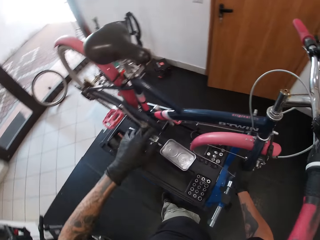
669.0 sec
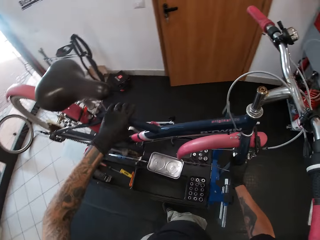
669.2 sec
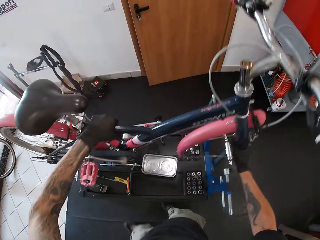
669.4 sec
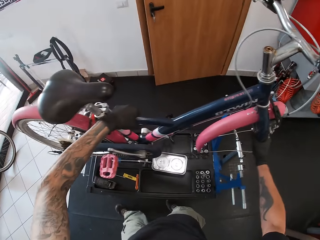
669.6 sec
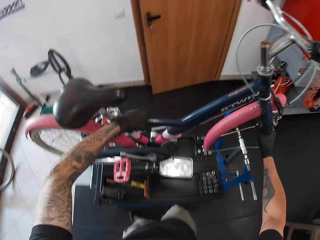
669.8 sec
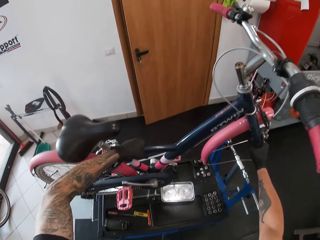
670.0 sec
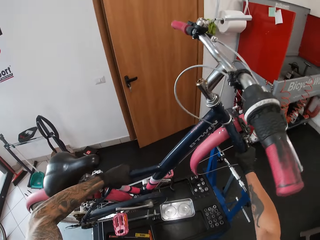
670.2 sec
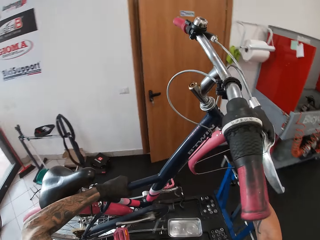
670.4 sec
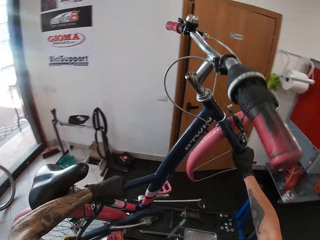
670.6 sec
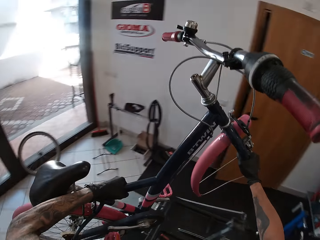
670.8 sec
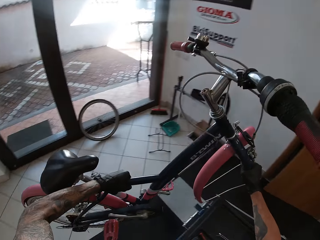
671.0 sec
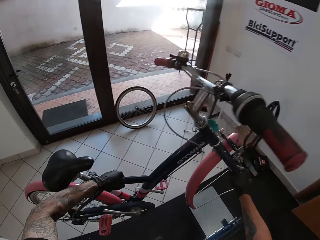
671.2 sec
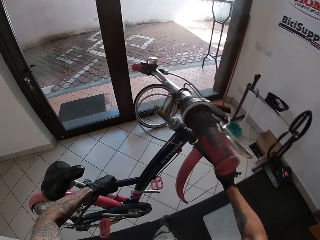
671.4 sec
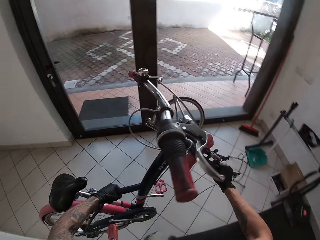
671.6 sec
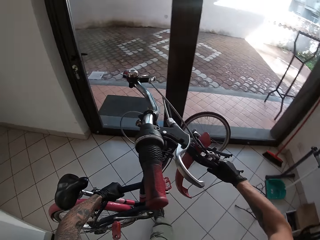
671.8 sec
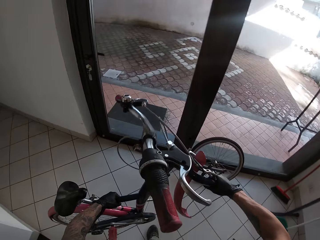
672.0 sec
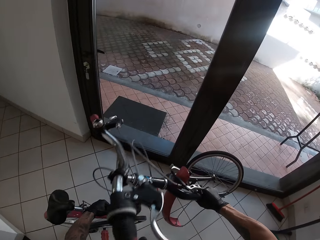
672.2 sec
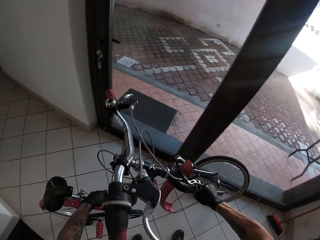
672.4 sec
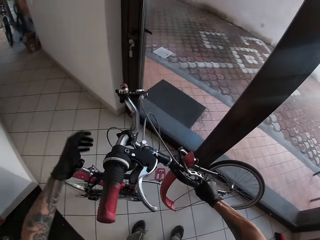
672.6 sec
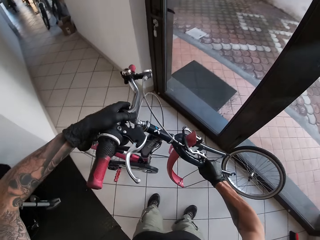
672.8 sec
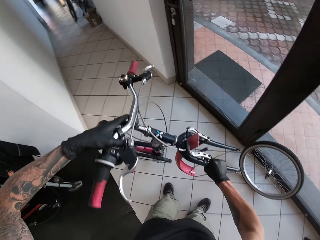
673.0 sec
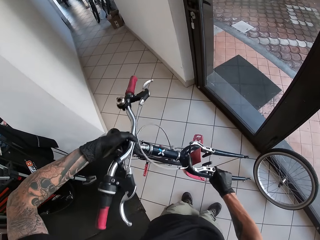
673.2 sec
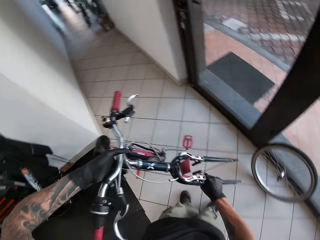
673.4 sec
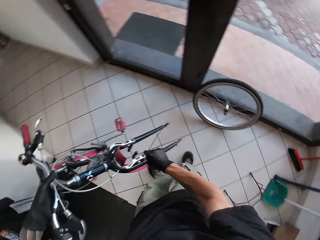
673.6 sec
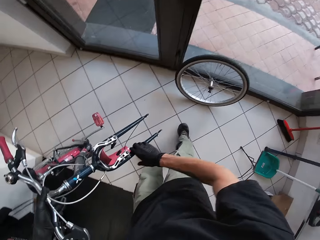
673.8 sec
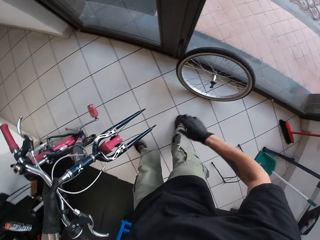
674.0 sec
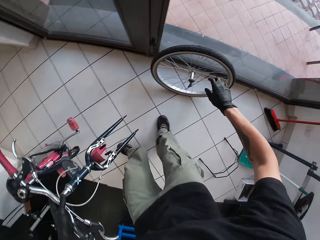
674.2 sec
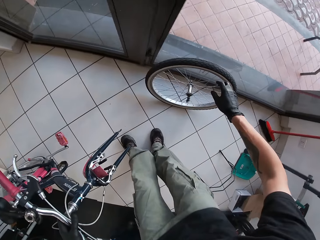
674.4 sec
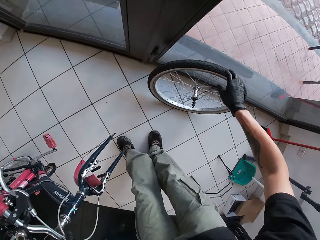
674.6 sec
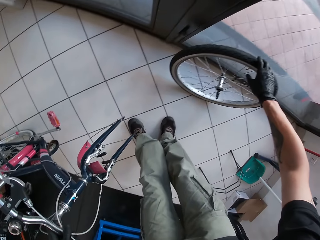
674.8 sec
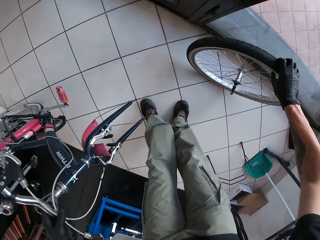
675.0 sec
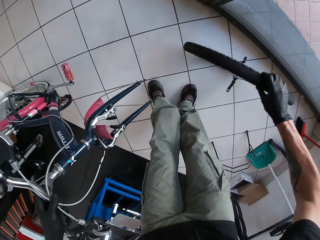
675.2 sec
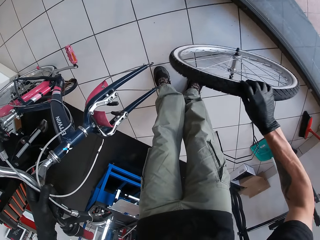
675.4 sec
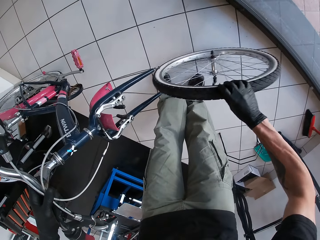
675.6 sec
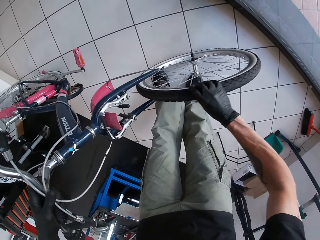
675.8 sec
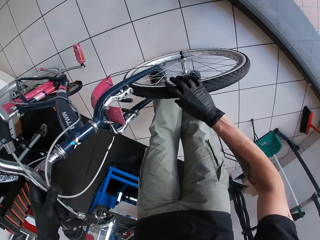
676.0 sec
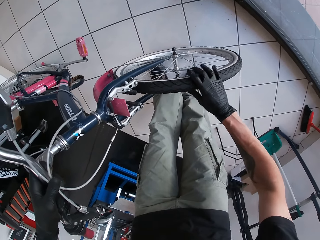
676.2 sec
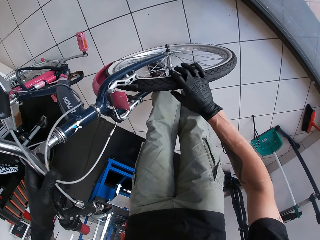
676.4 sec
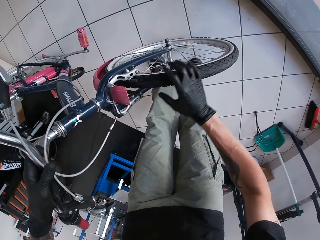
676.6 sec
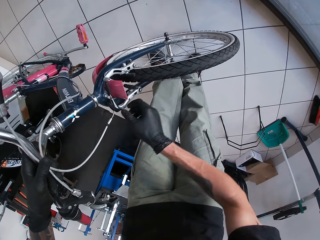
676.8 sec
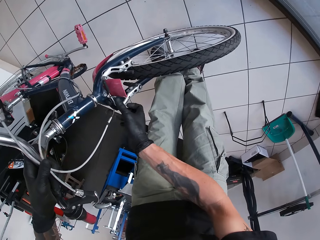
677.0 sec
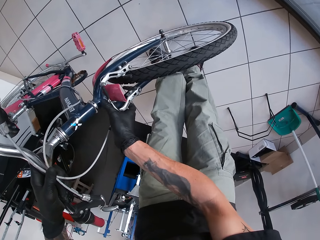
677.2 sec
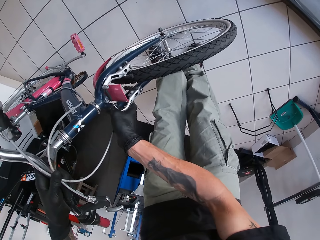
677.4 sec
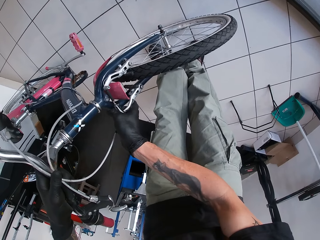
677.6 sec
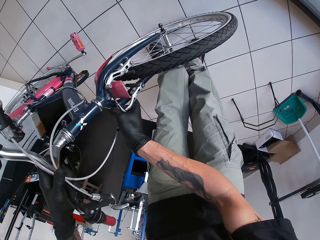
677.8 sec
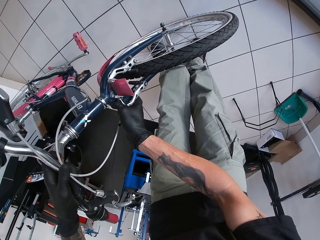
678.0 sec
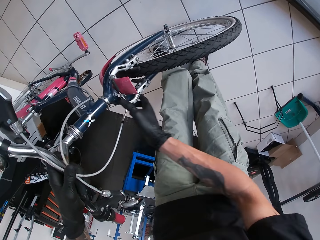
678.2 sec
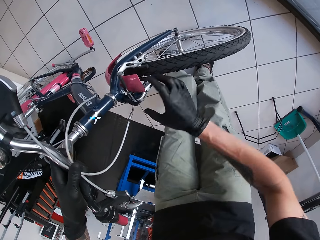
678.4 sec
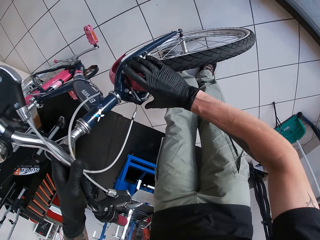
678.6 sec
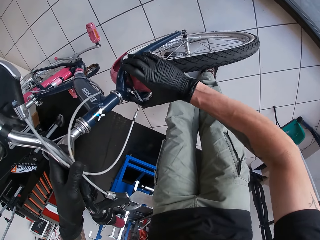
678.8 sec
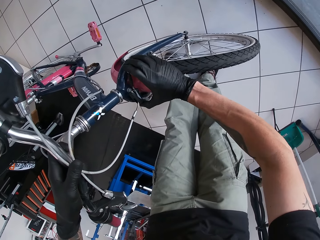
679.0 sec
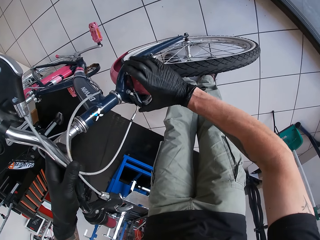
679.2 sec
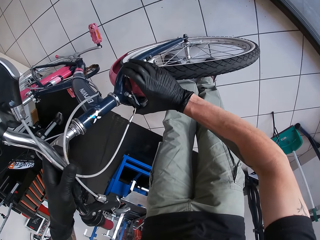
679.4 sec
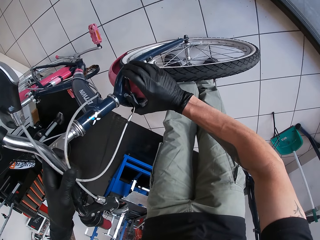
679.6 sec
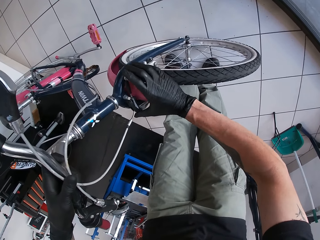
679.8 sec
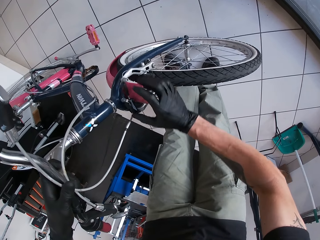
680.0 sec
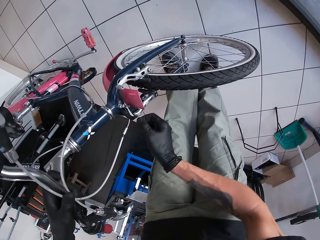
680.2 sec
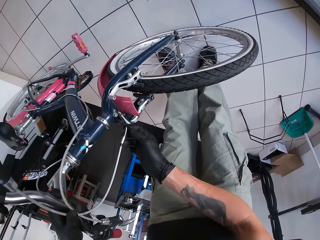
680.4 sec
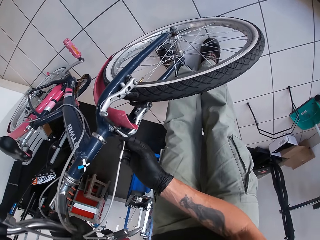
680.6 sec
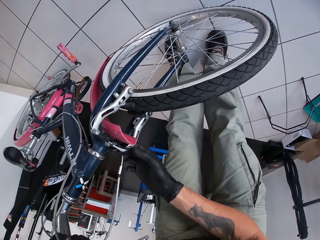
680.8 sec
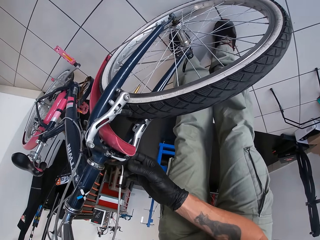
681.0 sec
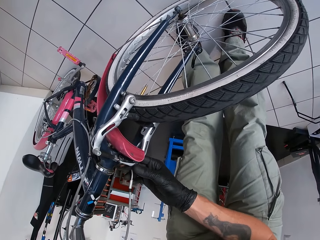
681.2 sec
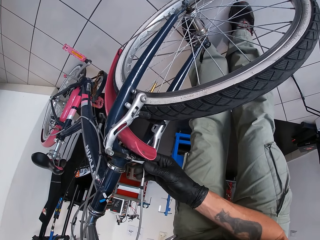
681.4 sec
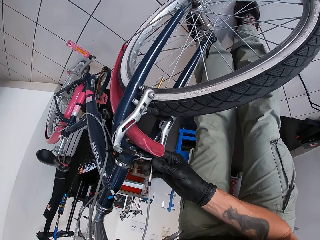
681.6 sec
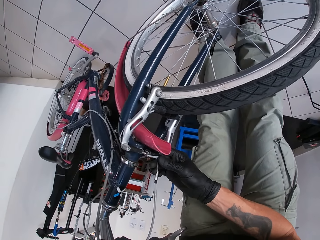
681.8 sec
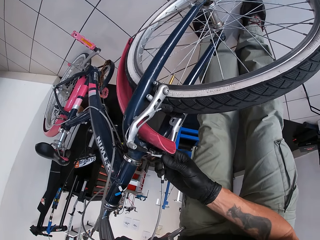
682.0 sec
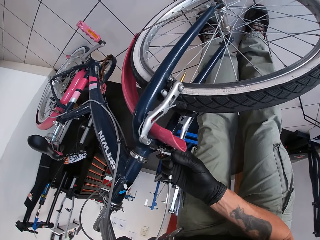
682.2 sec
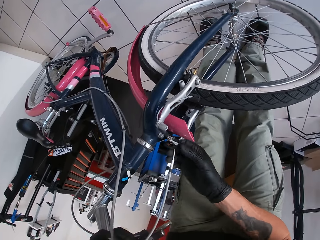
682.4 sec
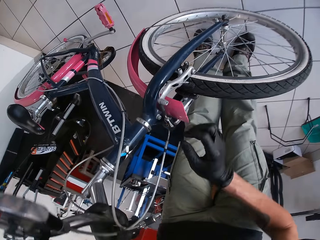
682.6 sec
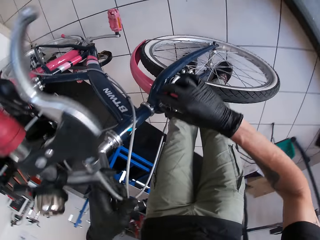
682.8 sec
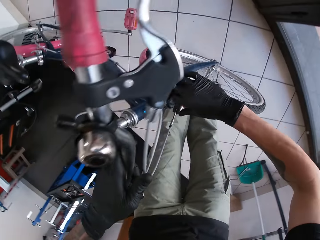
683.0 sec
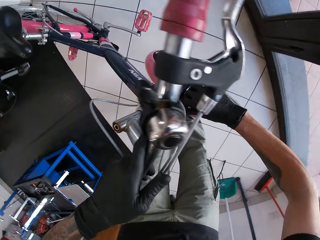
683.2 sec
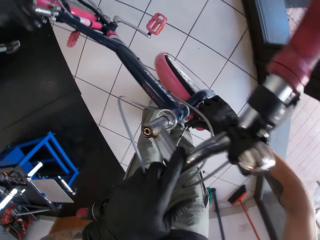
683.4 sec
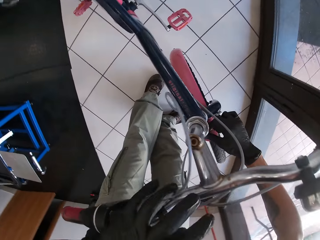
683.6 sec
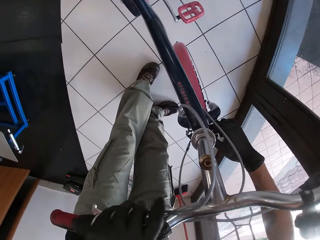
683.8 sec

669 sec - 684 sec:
The camera wearer removes the bicycle from the bicycle repair stand with both hands. He drops the bicycle on the floor with both hands. He picks up the tire from the floor with his right hand. He attaches the tire to the bicycle with his right hand. He touches the cable clamp with his right hand. He fixes the wheel on the bike.

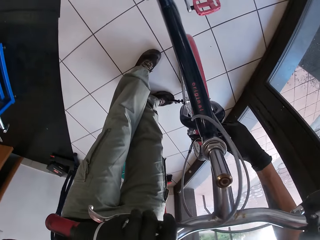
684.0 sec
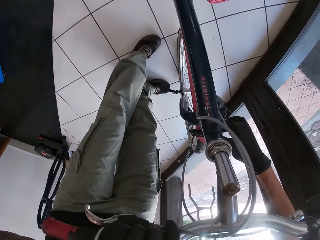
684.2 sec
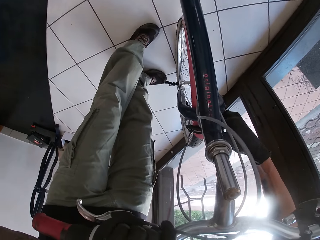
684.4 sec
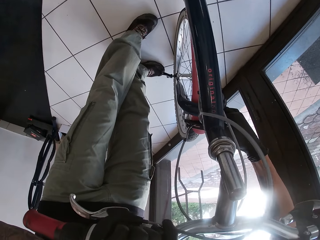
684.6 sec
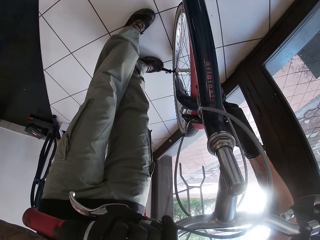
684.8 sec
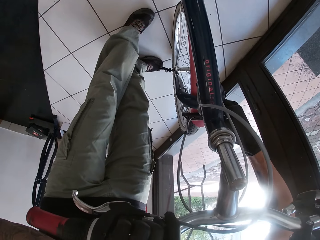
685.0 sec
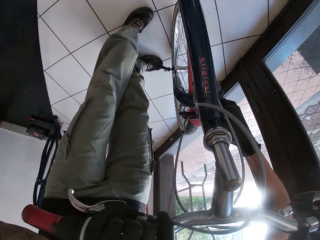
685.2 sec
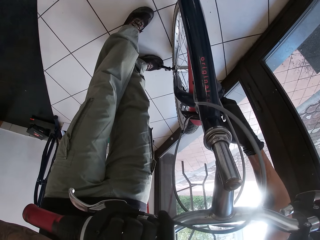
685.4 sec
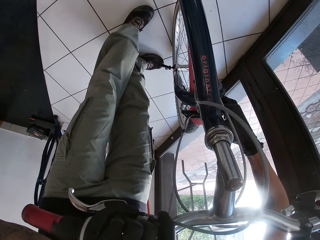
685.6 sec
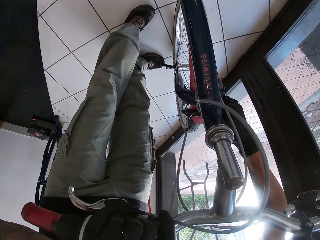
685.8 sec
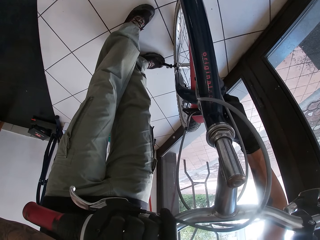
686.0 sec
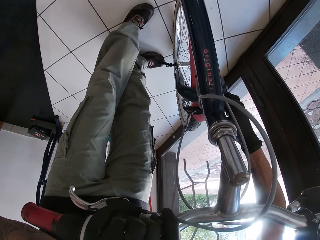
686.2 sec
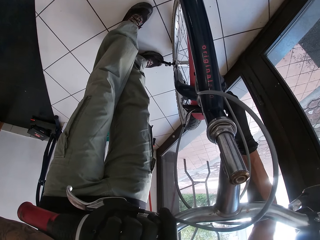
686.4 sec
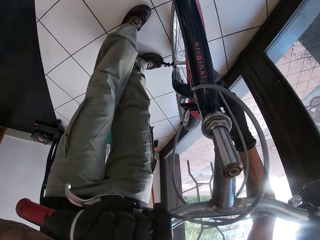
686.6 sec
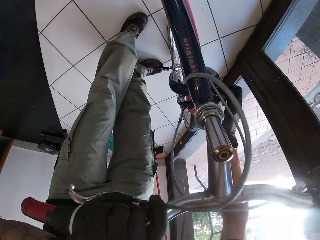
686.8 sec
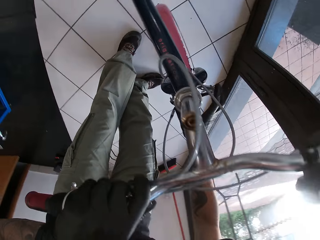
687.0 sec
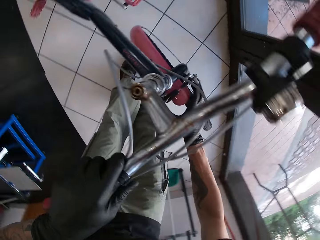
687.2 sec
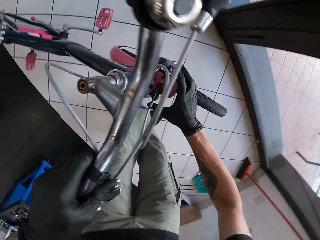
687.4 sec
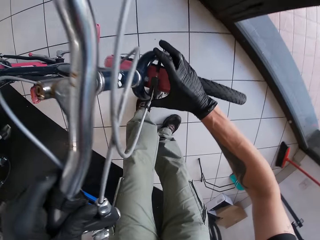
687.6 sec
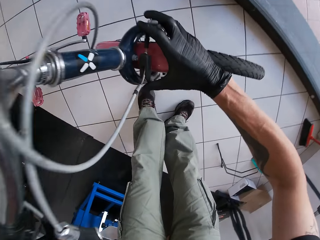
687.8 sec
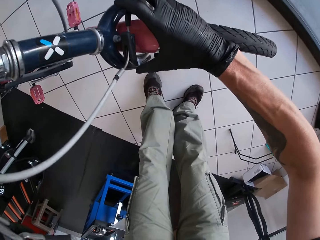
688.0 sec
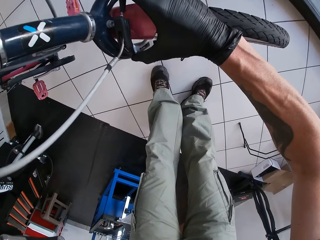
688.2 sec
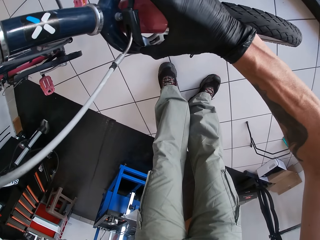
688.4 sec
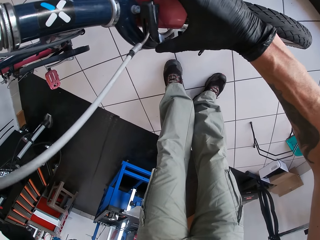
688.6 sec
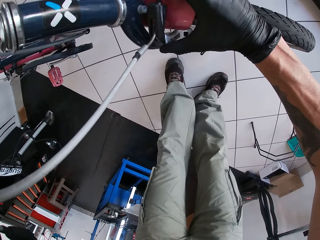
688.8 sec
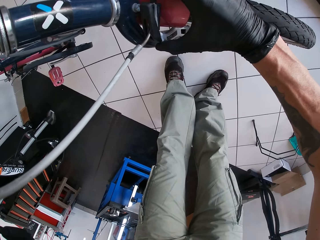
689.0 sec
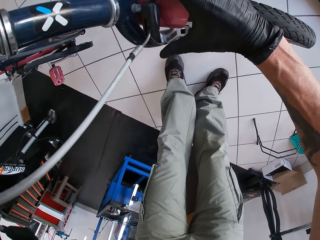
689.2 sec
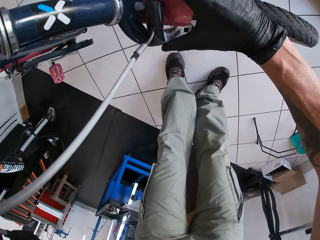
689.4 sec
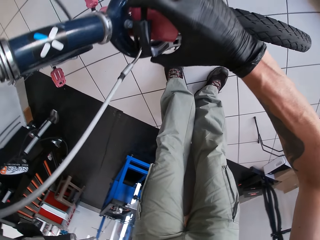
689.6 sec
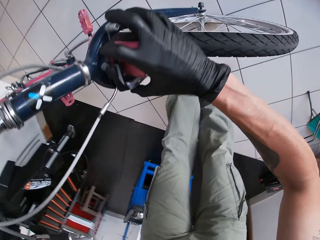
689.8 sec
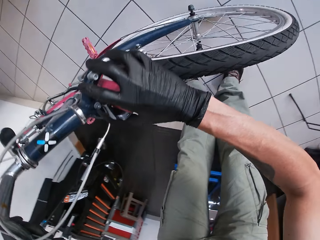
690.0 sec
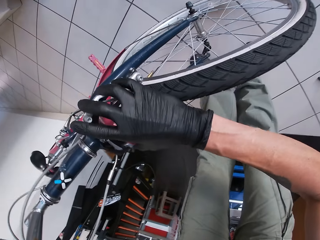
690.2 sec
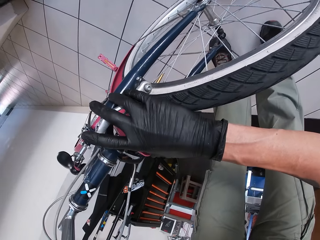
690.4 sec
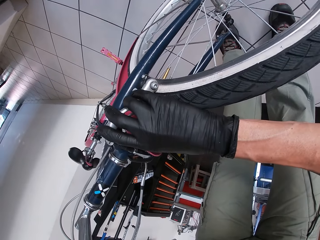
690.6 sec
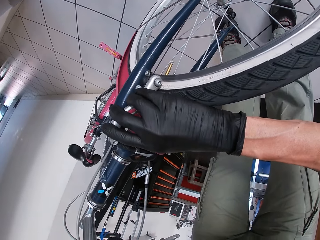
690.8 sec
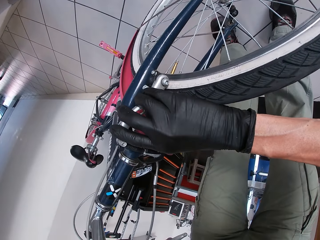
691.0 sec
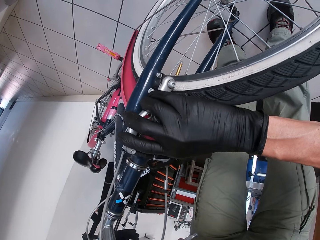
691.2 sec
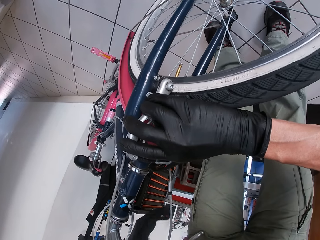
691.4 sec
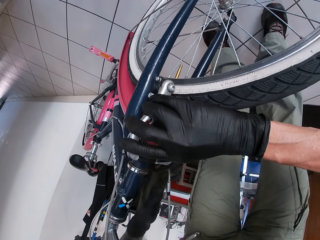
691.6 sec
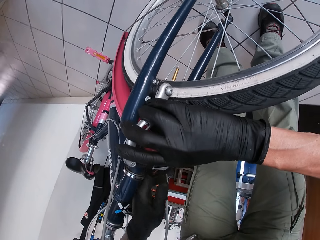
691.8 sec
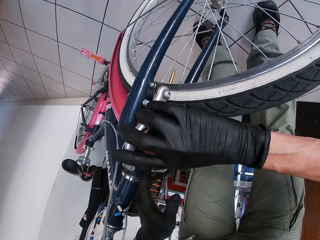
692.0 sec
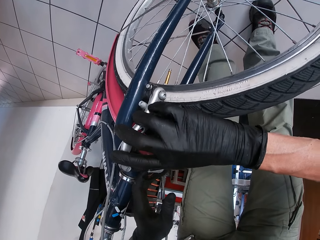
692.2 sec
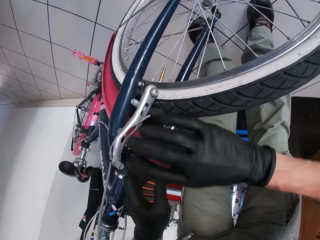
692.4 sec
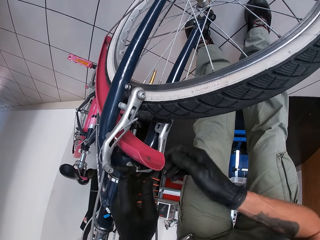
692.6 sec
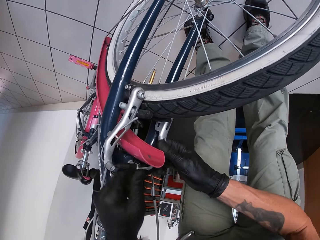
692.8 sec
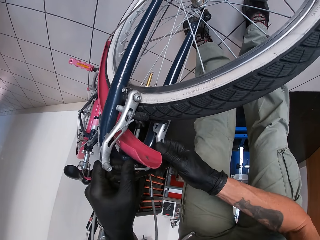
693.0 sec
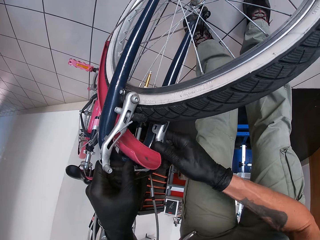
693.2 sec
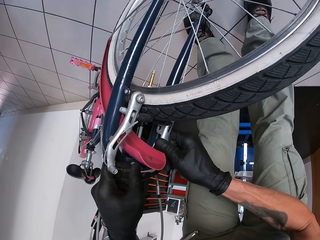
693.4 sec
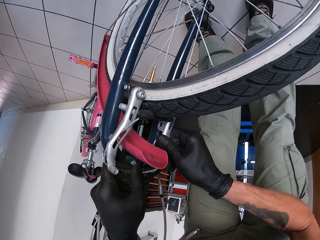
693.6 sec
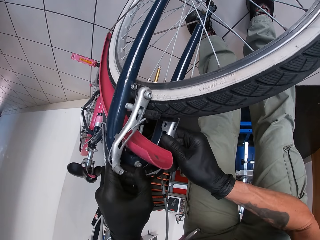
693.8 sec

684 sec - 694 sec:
The camera wearer adjusts the brake pads. He touches the cable clamp with both hands.
